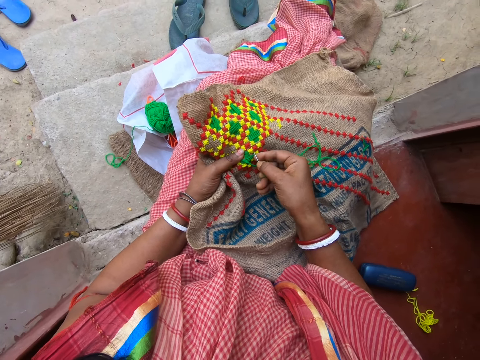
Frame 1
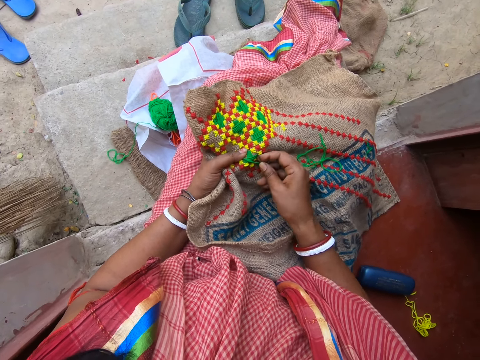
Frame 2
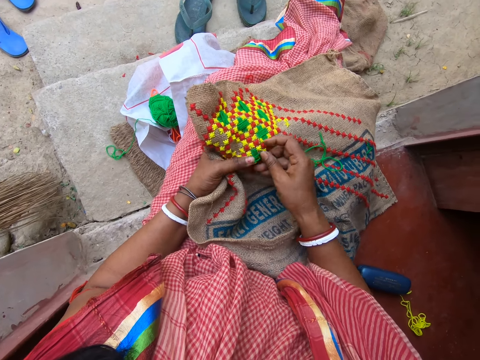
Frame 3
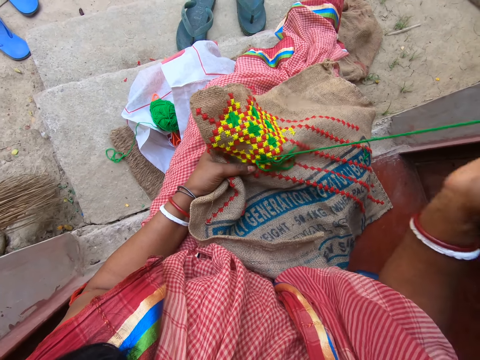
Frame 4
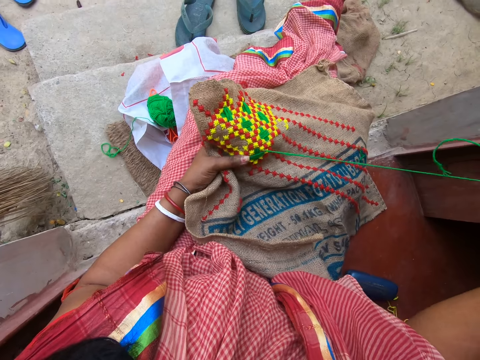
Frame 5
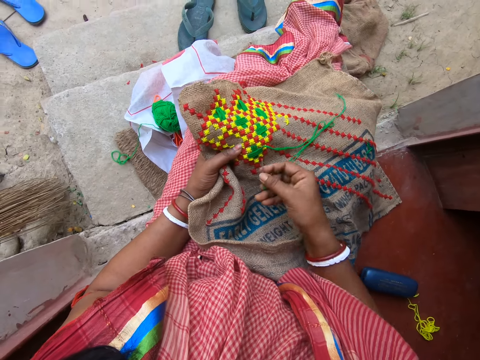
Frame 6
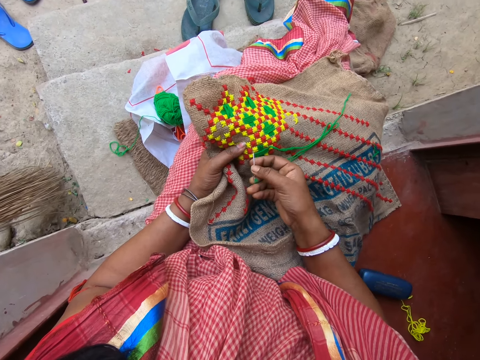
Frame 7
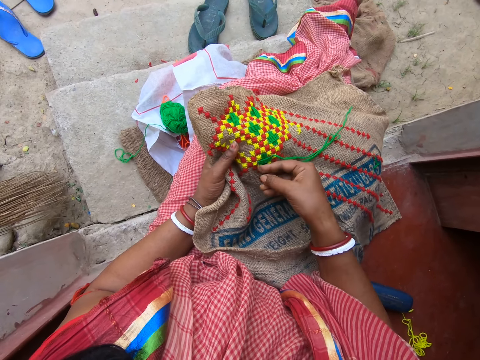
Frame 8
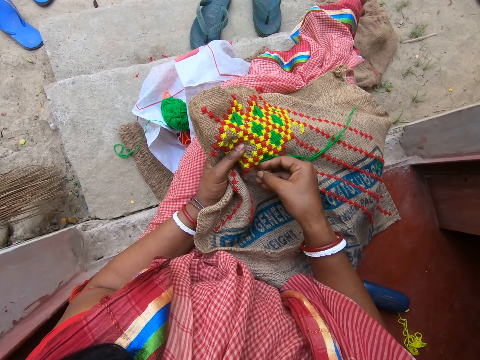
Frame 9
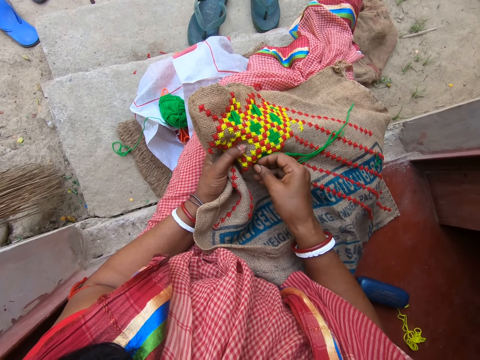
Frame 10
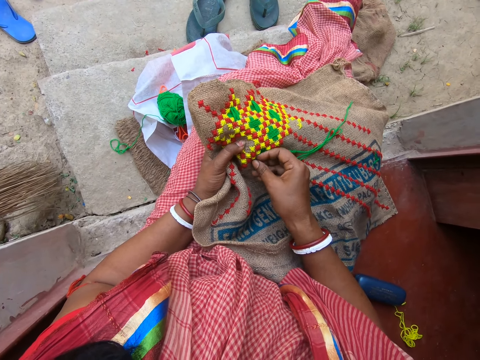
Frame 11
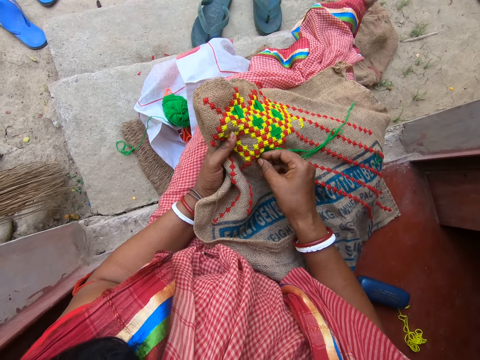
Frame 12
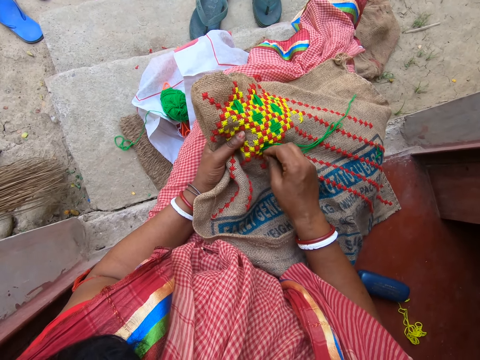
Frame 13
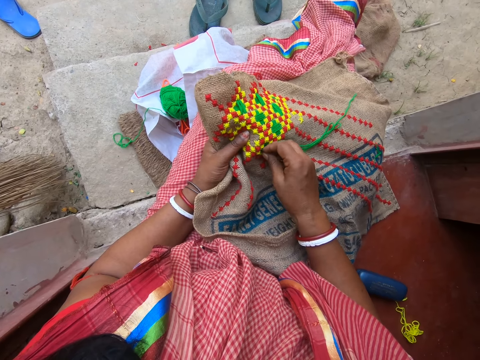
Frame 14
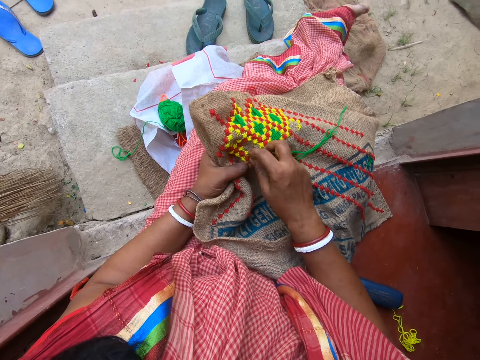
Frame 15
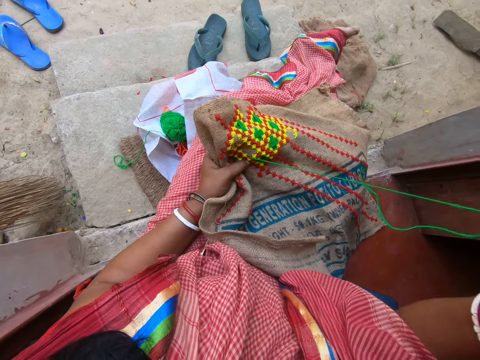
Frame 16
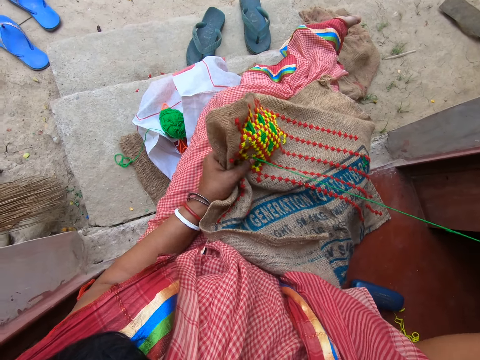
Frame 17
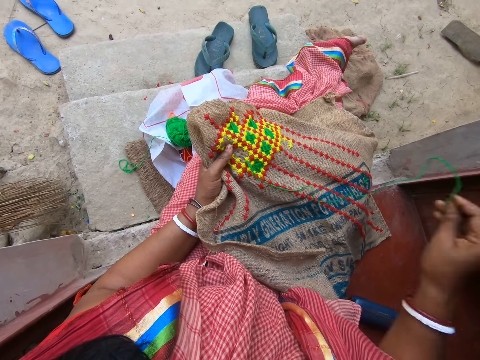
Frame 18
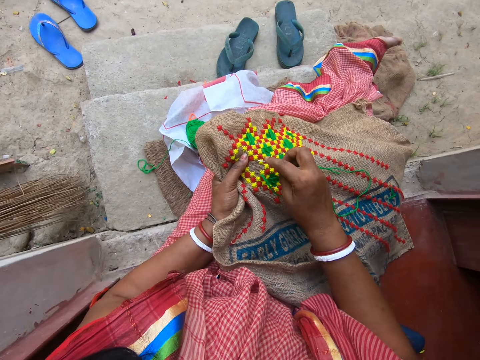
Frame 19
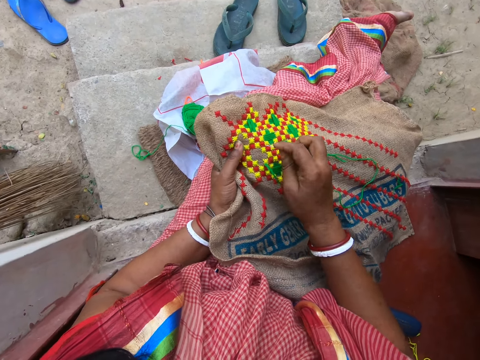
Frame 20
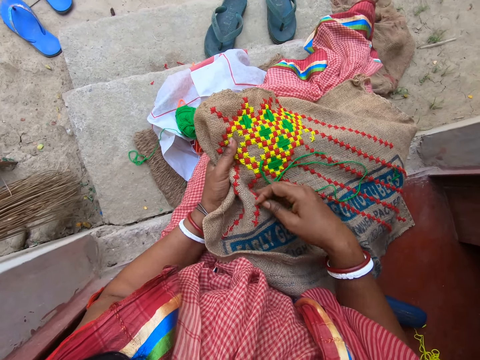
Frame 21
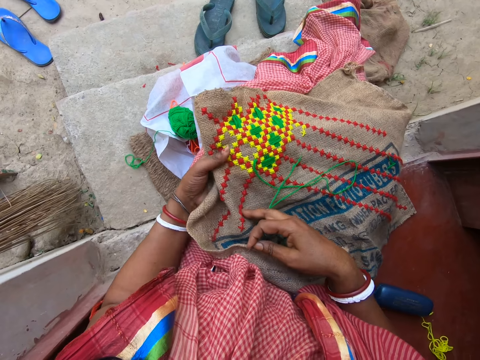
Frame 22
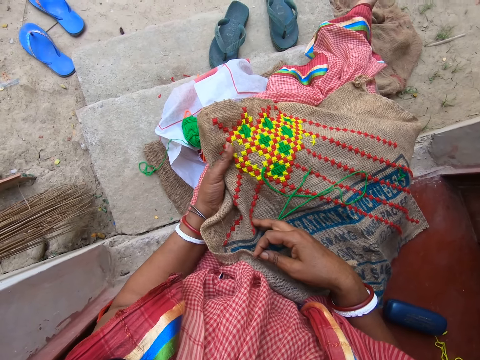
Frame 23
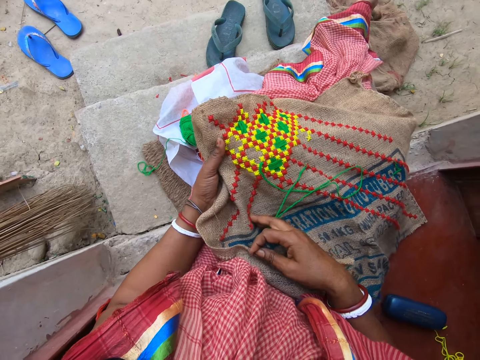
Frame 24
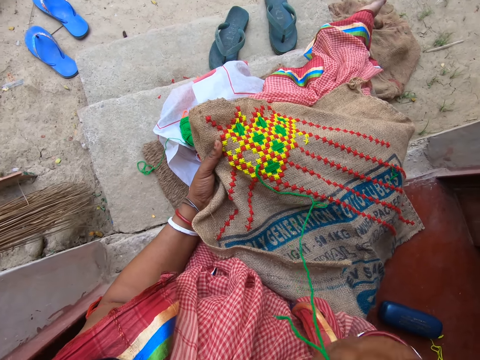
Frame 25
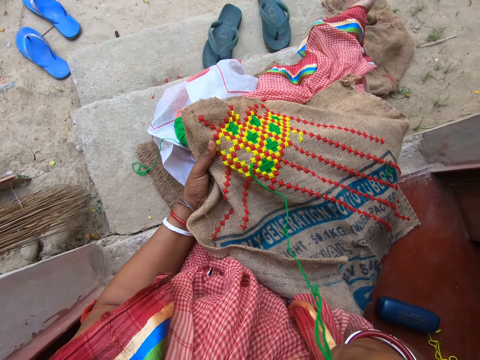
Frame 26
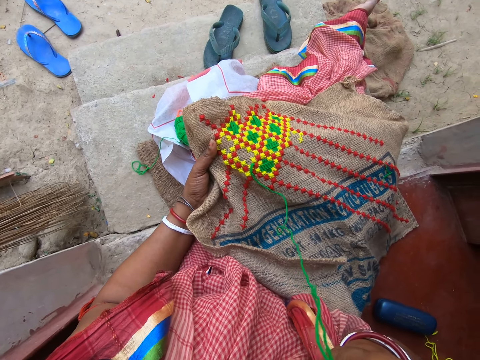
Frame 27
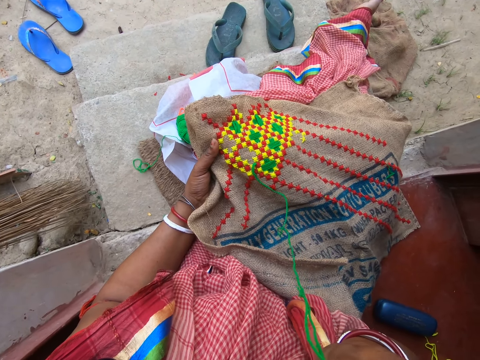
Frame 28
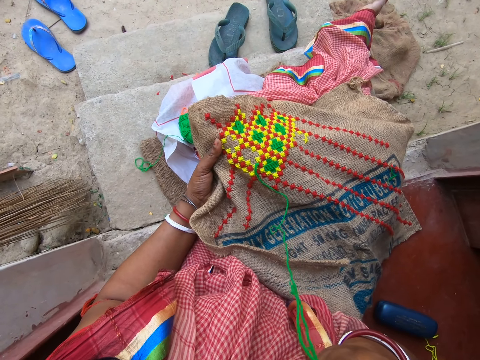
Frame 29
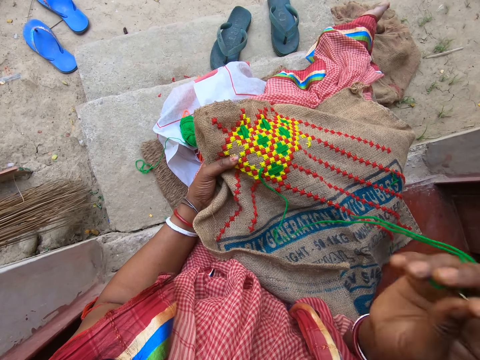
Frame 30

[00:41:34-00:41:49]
The camera wearer stitches and pulls the thread. She stitches and pulls the thread. She adjusts the cloth. She touches her face with her right hand. She lifts a hand.

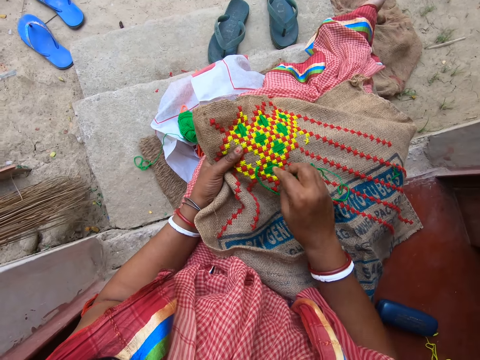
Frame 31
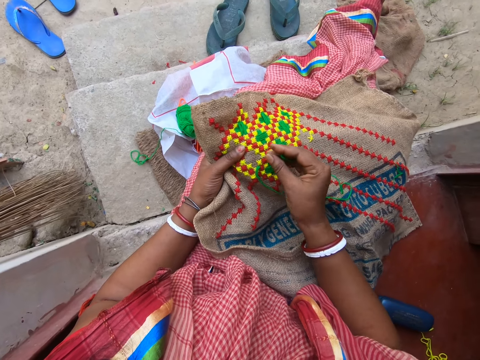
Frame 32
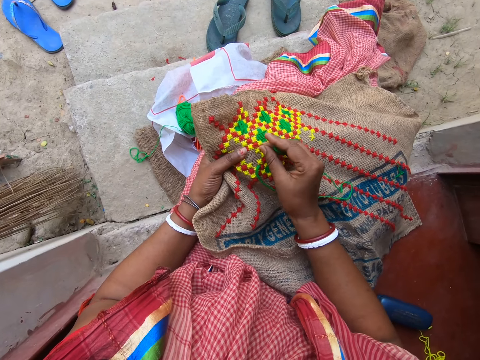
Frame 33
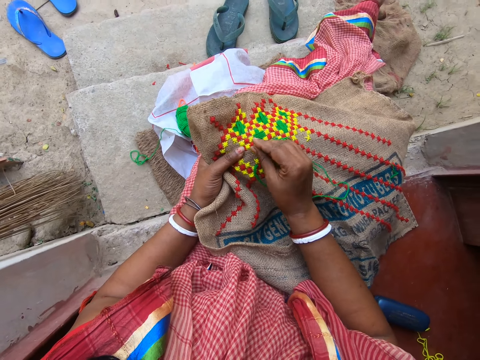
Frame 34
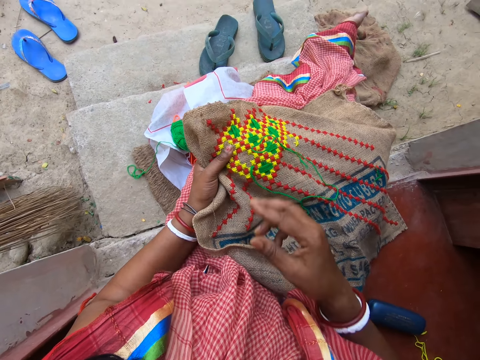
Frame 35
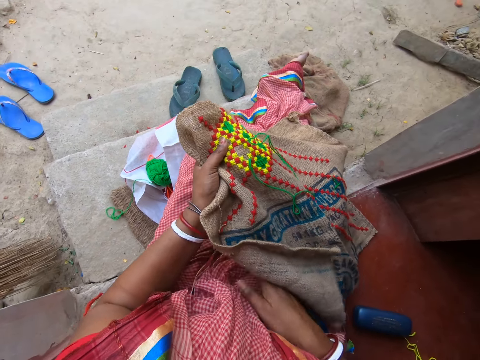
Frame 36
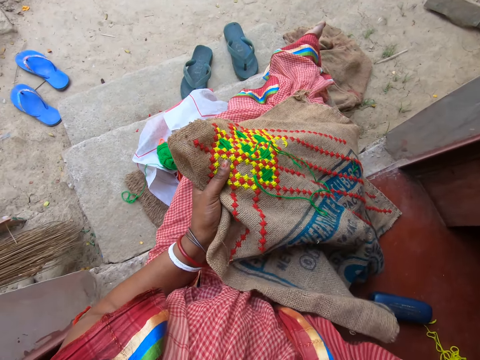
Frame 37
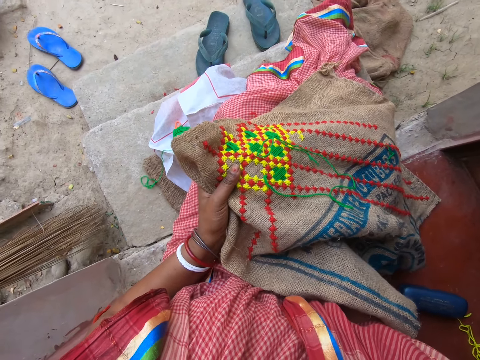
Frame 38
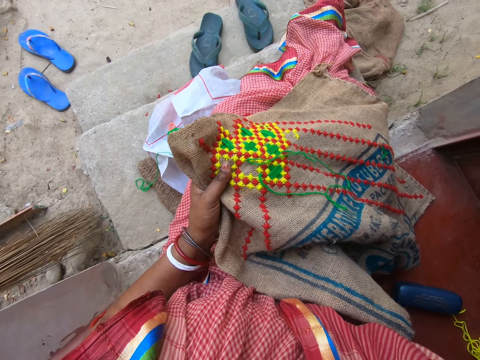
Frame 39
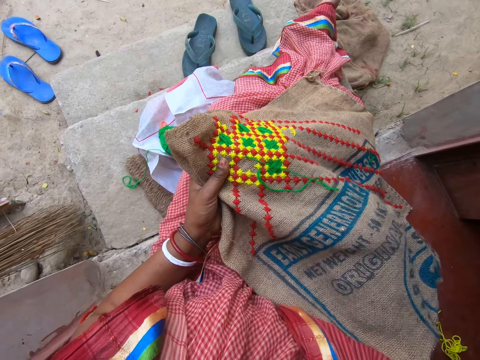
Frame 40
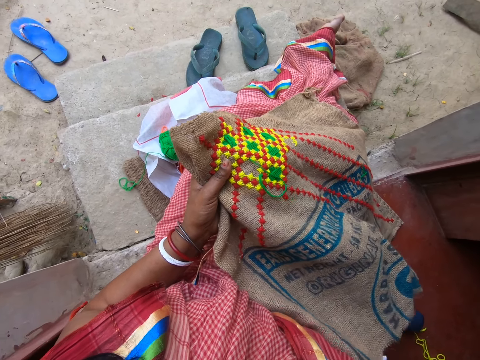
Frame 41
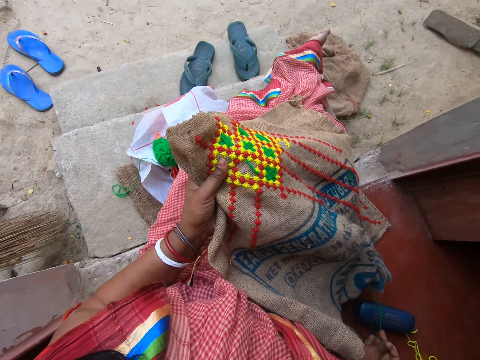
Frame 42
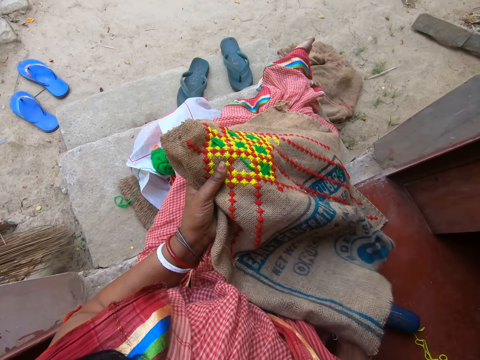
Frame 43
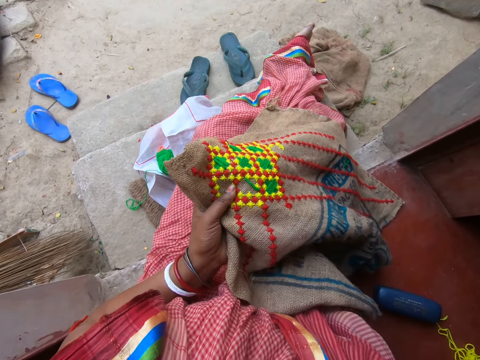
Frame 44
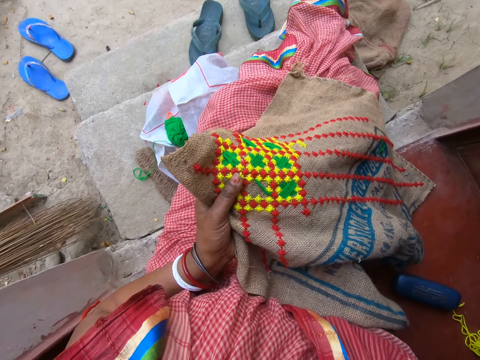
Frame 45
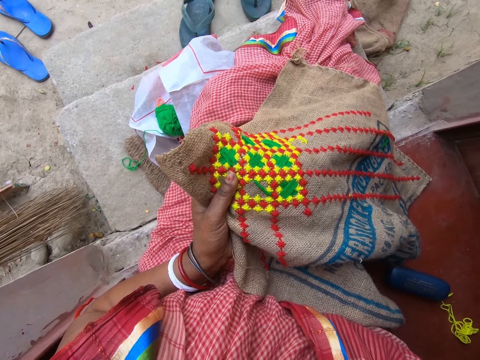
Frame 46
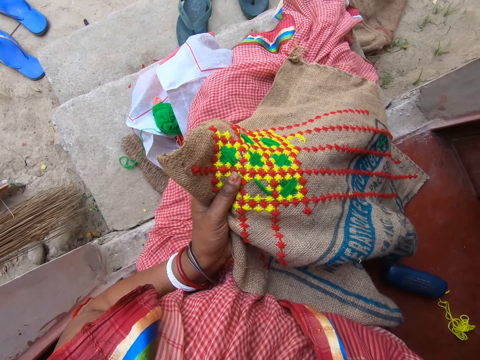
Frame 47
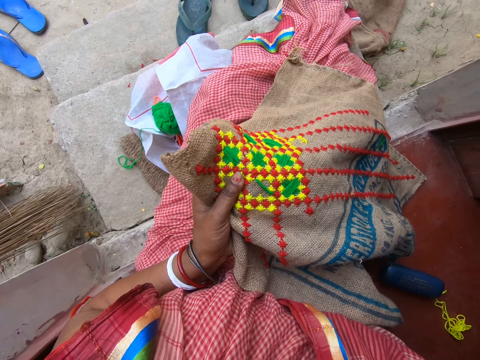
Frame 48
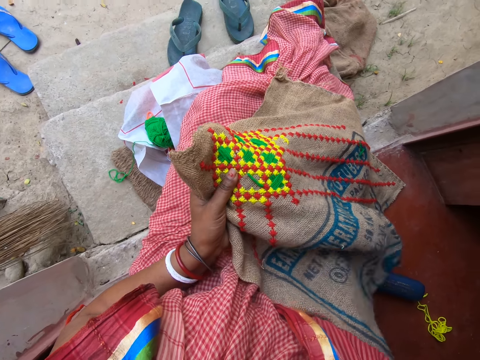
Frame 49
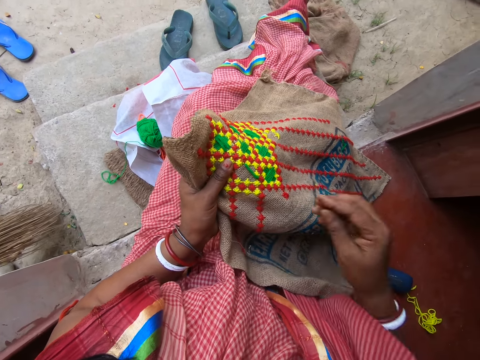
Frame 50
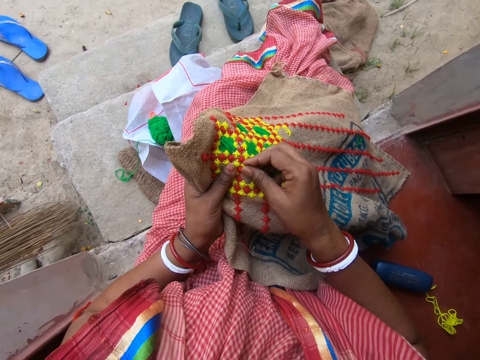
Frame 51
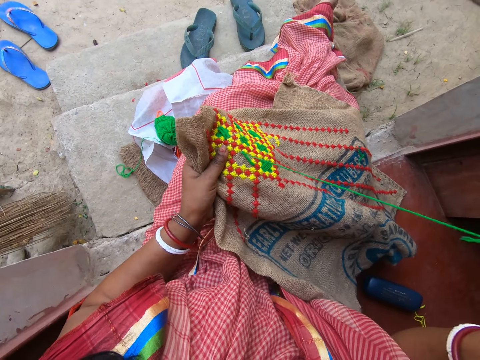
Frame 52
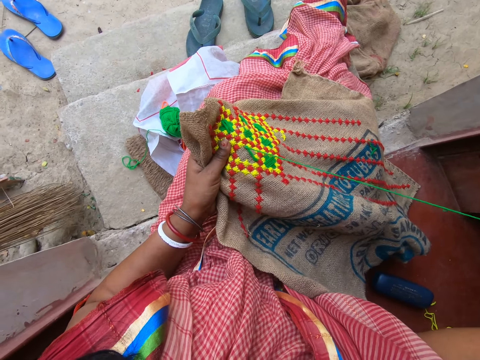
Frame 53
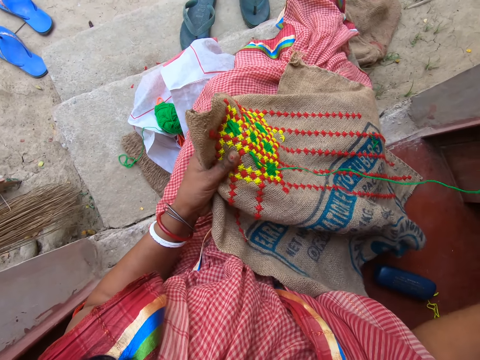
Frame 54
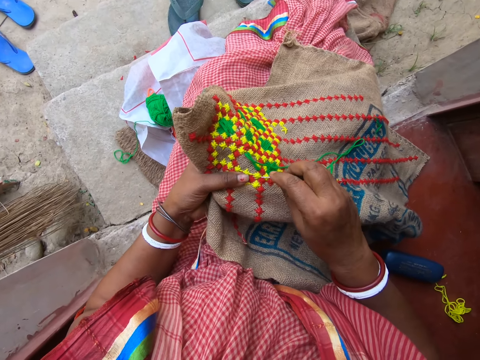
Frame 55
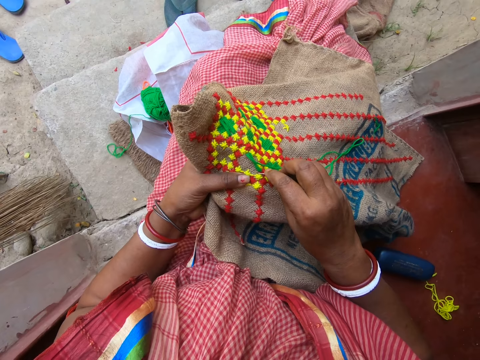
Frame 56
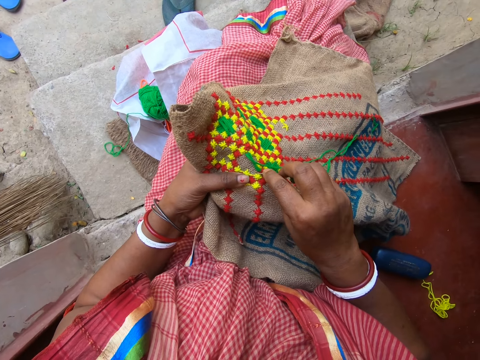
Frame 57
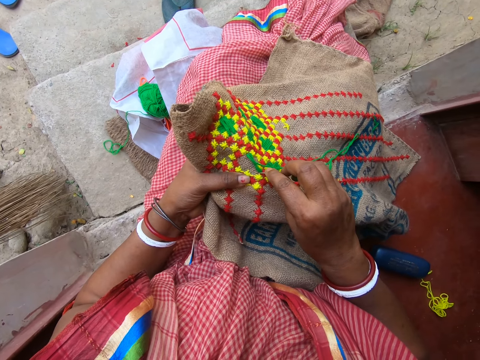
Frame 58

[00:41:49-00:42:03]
The camera wearer embroiders the fabric in her left hand with the needle and thread in her right hand. She pulls the thread. She stitches. She pulls the thread.
